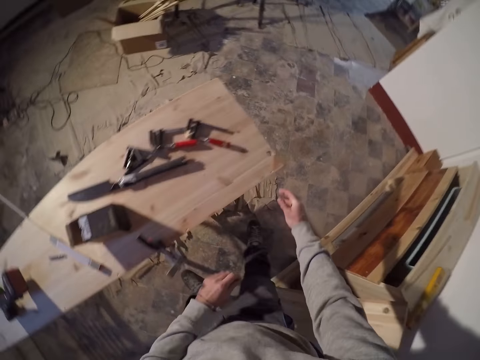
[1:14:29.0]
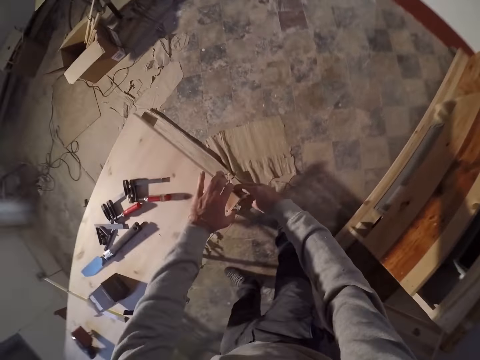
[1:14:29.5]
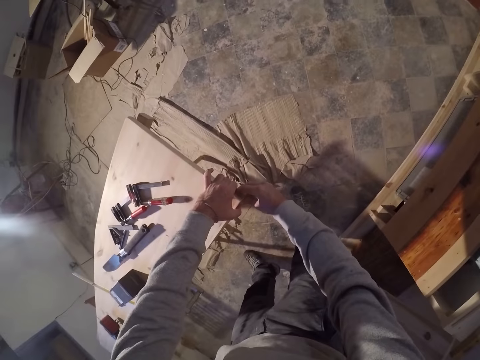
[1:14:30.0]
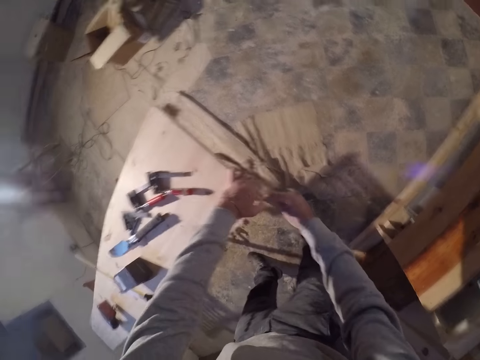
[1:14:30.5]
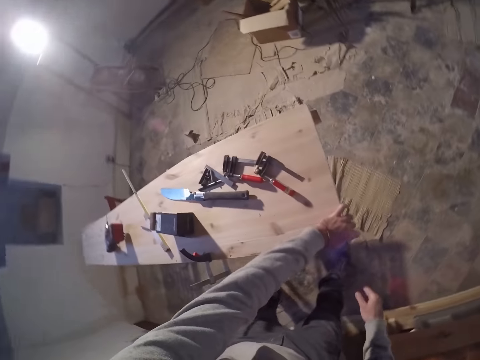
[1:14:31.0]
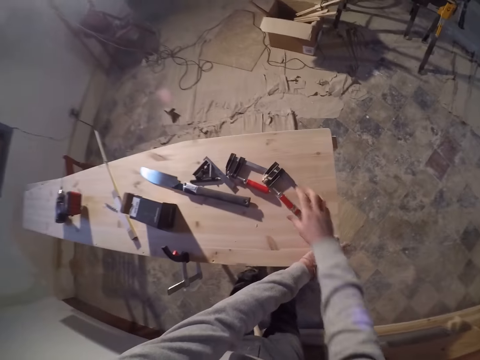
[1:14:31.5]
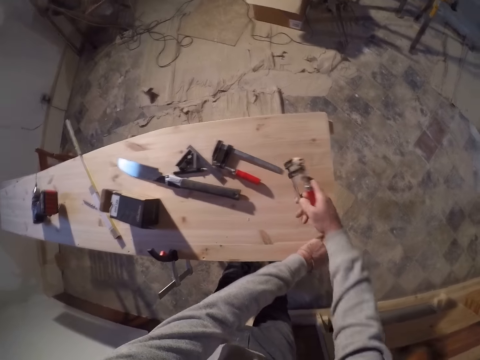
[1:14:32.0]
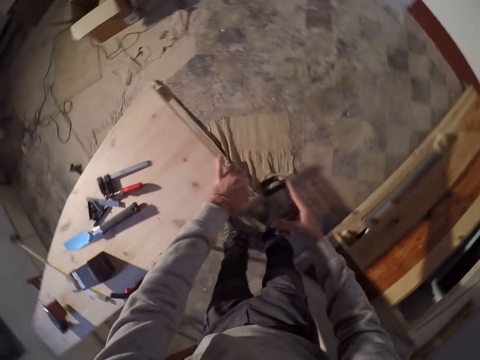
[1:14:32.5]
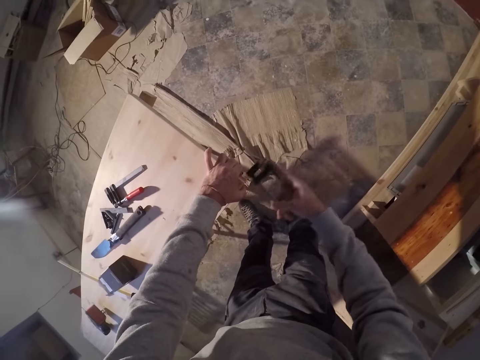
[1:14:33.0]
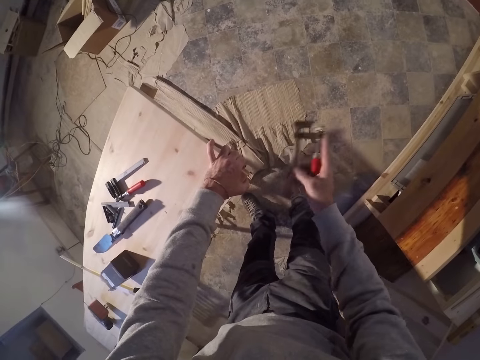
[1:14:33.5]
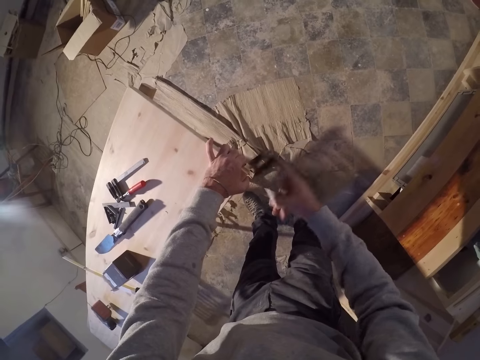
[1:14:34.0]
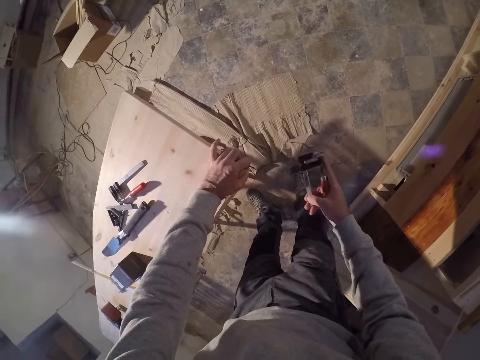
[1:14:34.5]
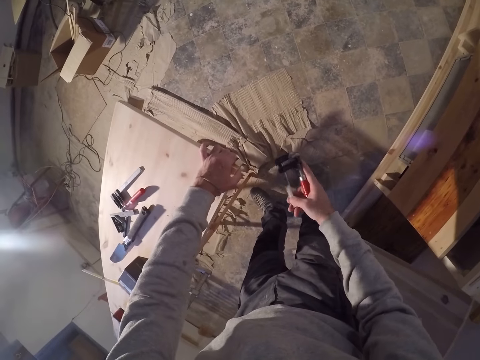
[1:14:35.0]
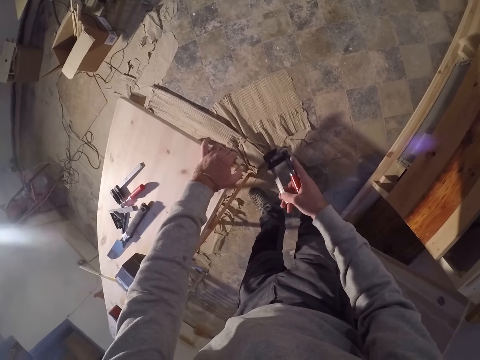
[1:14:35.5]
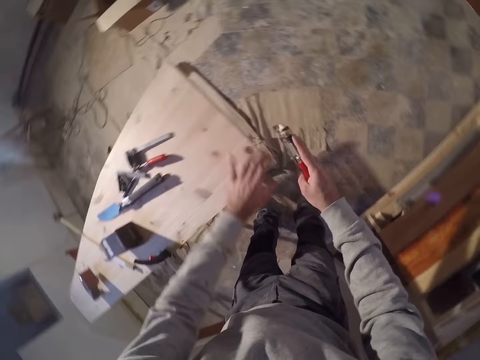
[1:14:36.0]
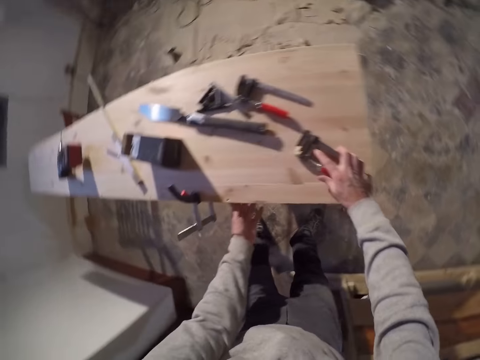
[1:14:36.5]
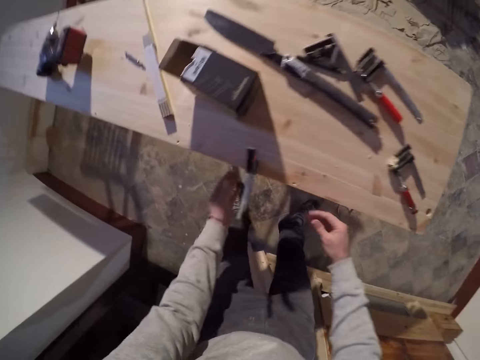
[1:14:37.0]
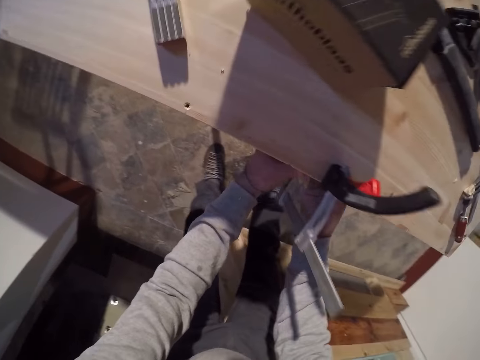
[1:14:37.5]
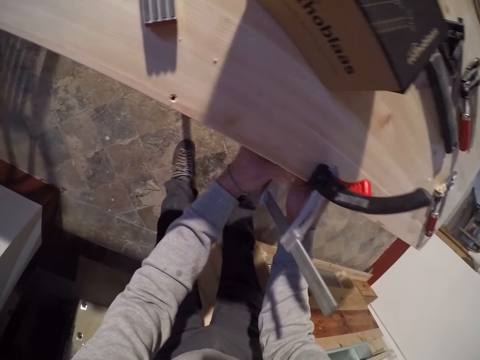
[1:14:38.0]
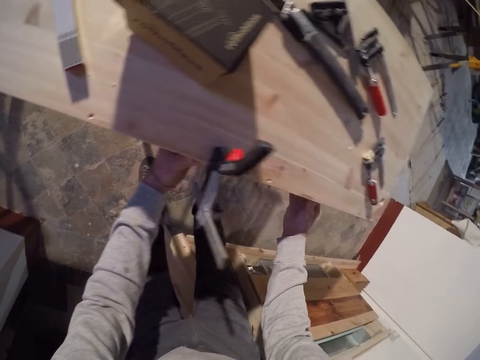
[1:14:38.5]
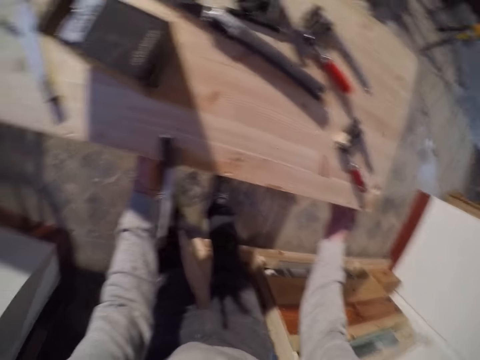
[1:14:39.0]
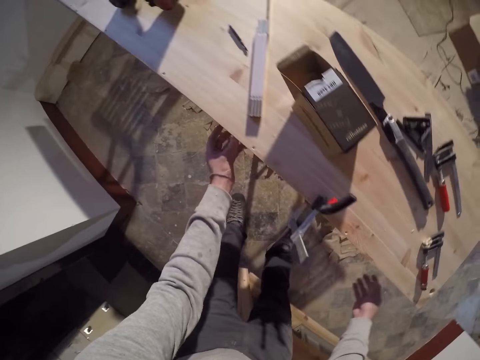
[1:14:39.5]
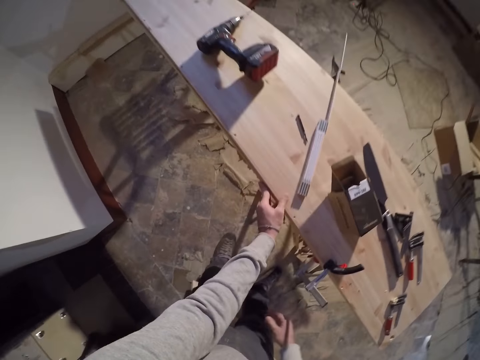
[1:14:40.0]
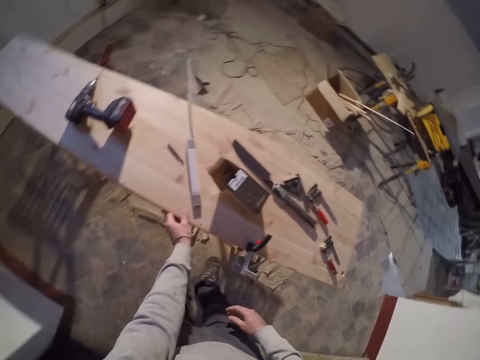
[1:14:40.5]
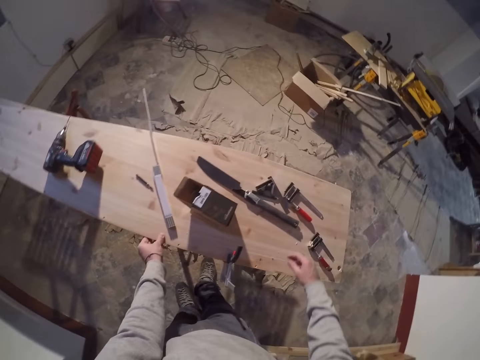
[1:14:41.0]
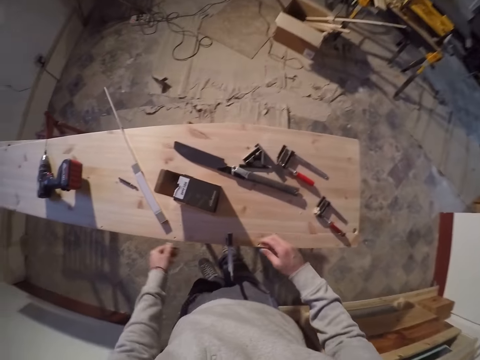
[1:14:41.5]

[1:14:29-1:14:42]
The camera wearer touches the wood. He picks up the f-clamp from the board with his right hand. He picks up a ruler. He hits the edge of the long wood with the f-clamp in his right hand. He drops the f-clamp on the board with his right hand. He puts the ruler on the wood. He tightens the quick action clamp with his left hand. He touches the wood.

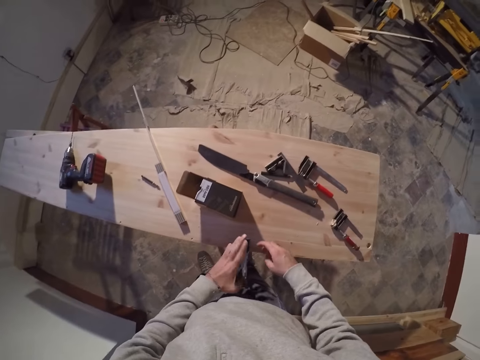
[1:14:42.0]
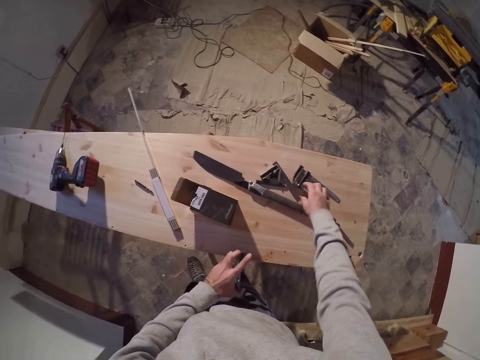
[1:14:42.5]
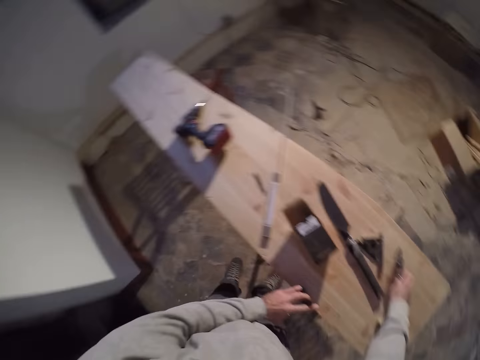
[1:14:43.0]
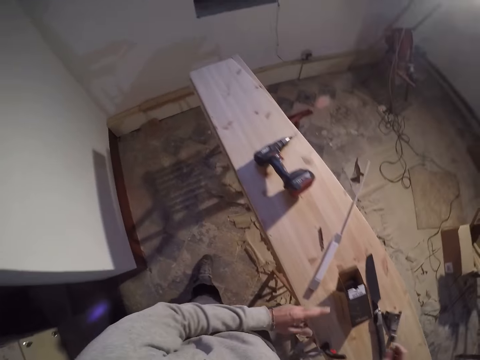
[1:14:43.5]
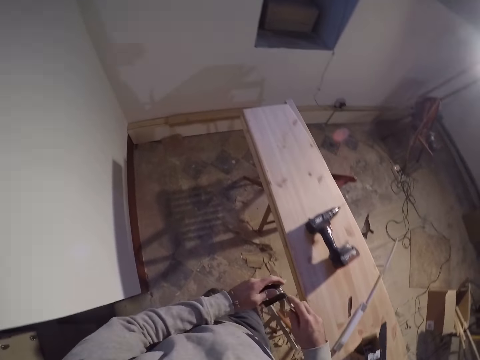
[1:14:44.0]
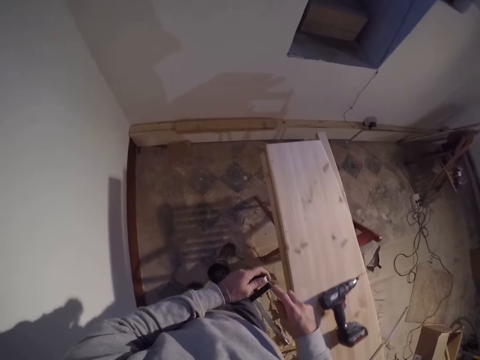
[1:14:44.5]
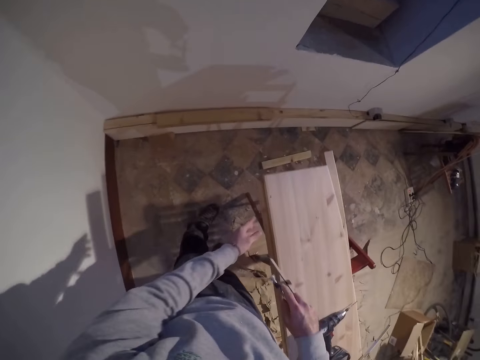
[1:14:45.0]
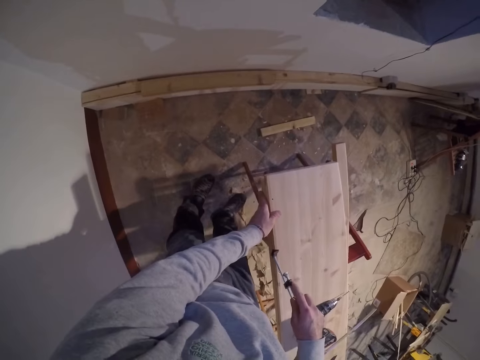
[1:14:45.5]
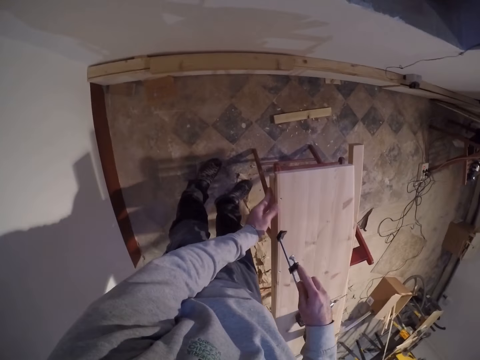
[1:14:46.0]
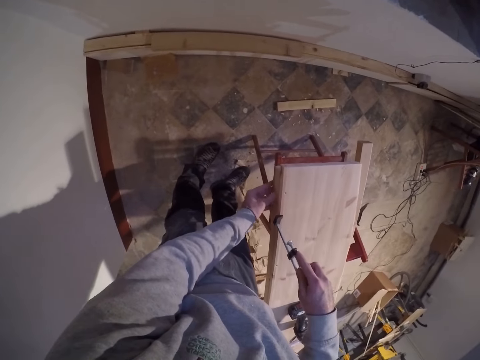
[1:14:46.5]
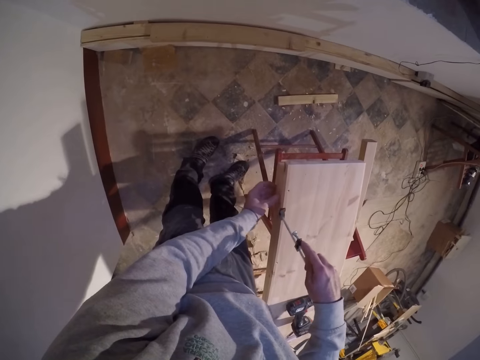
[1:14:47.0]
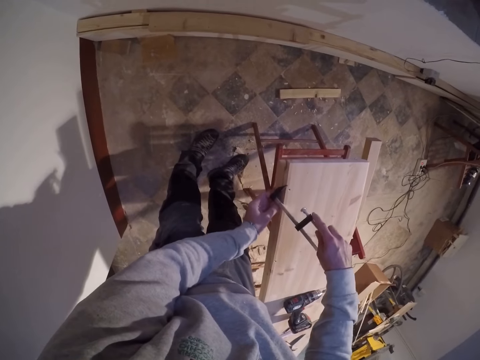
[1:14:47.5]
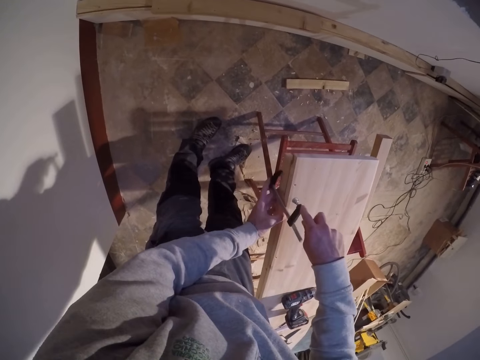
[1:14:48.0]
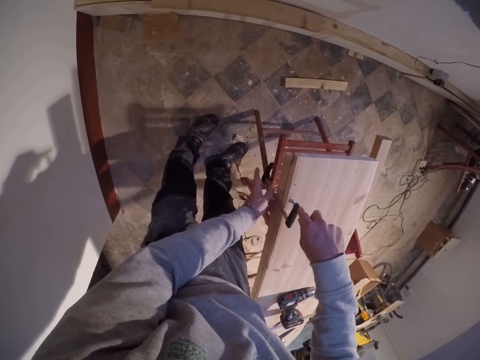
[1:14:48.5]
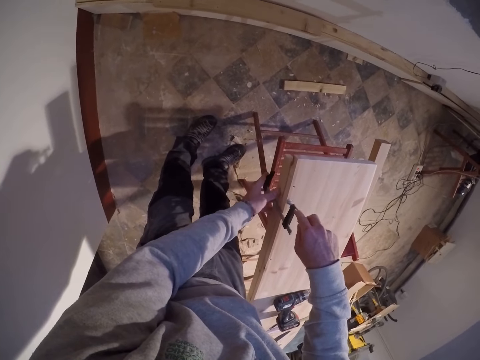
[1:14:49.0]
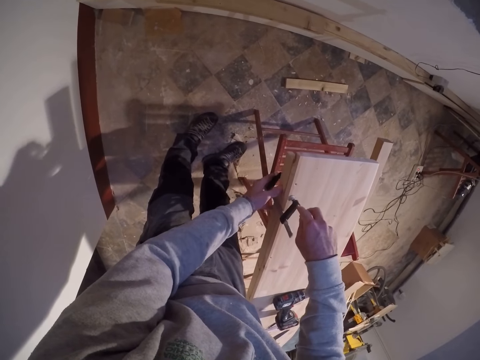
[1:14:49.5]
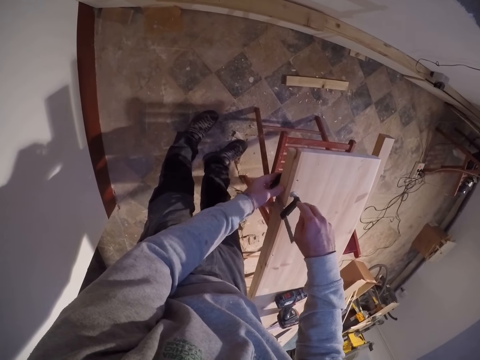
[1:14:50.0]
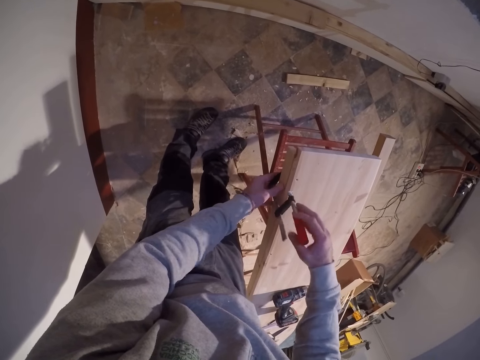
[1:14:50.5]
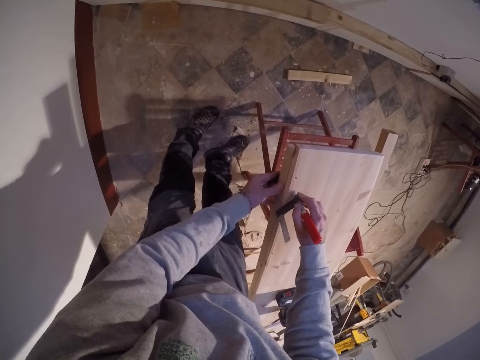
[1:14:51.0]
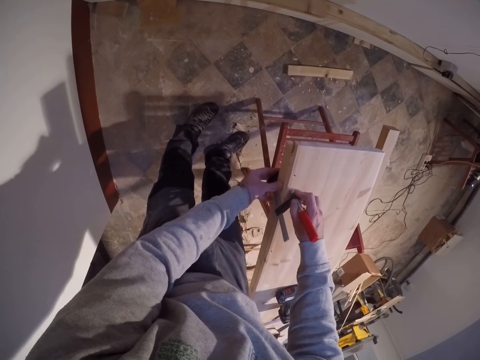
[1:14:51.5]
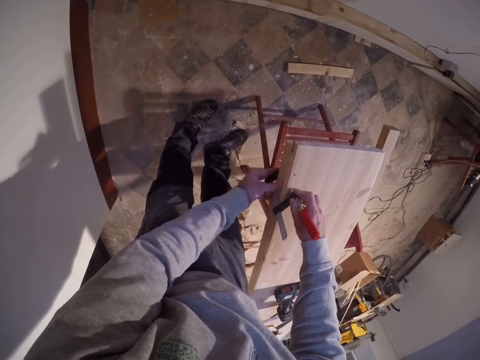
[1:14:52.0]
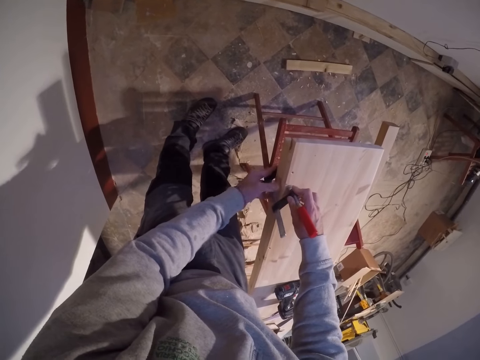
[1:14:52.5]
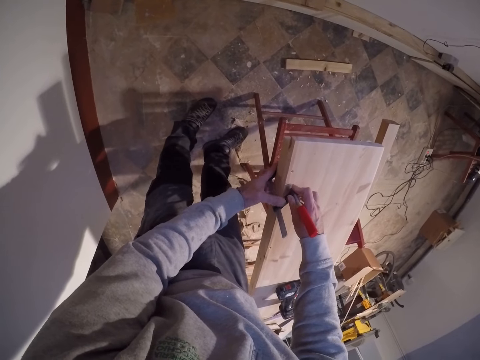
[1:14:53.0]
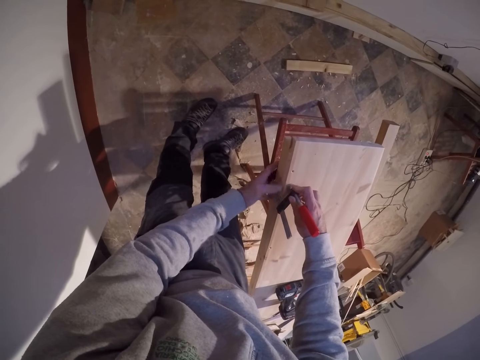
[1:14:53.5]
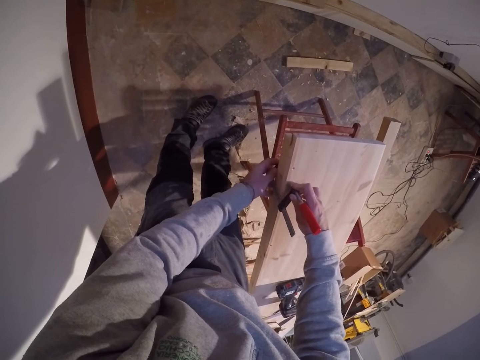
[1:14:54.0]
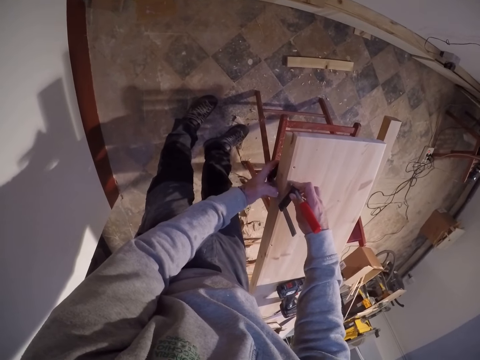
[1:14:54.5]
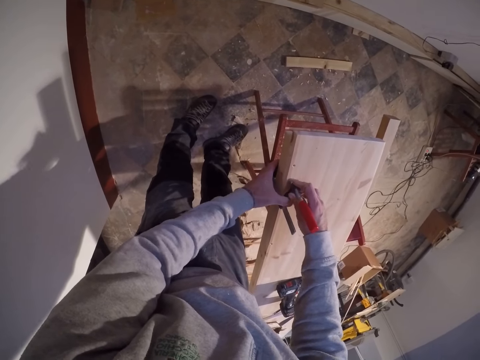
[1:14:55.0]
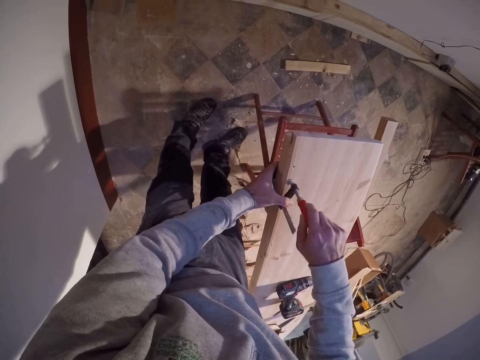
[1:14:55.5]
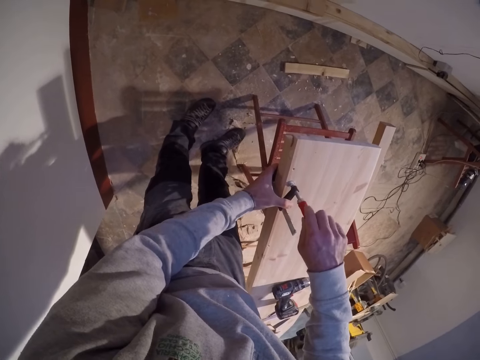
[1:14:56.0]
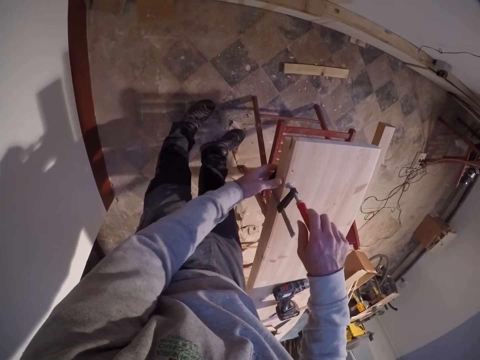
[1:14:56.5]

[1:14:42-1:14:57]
The camera wearer touches the ruler. He picks up the f-clamp from the board with his right hand. He opens up the f-clamp with his left hand. He grips the board with his left hand. He measures the wood. He clamps down the long wood to the board with the f-clamp in his right hand.
